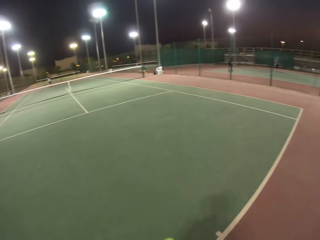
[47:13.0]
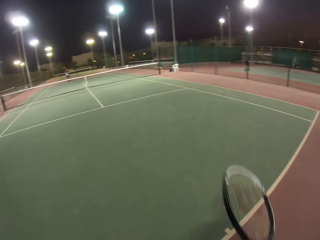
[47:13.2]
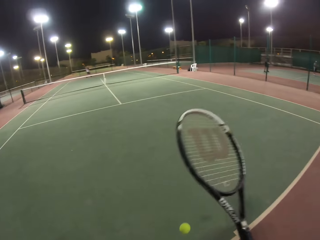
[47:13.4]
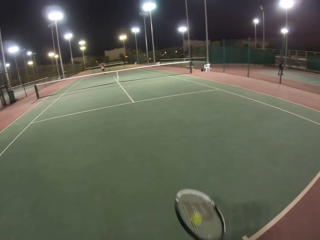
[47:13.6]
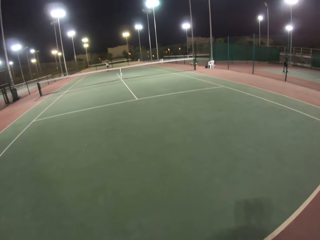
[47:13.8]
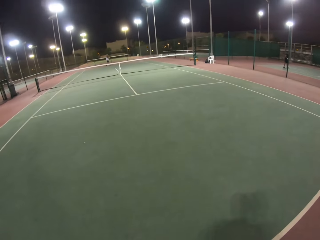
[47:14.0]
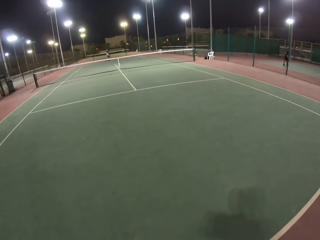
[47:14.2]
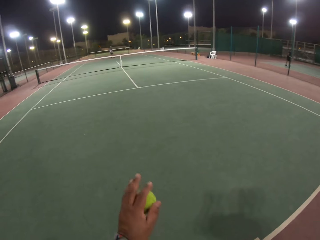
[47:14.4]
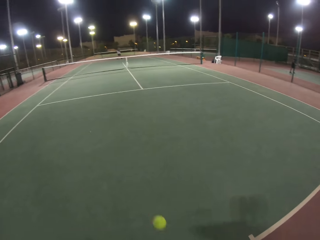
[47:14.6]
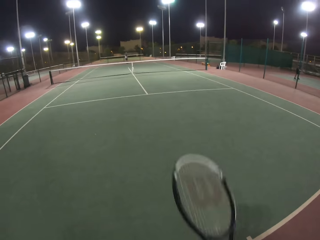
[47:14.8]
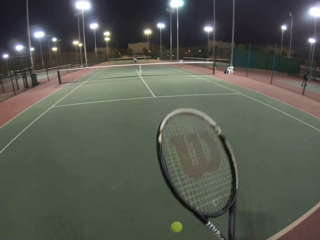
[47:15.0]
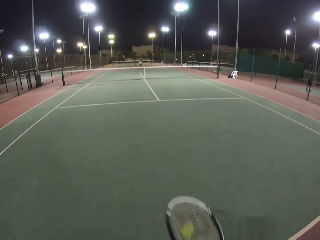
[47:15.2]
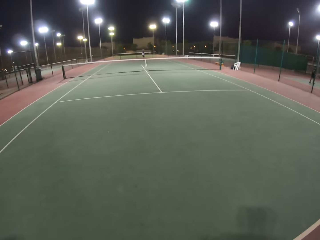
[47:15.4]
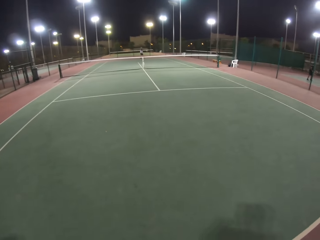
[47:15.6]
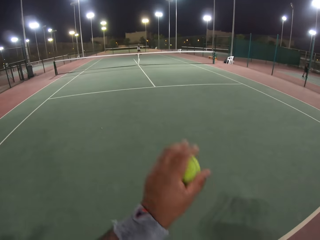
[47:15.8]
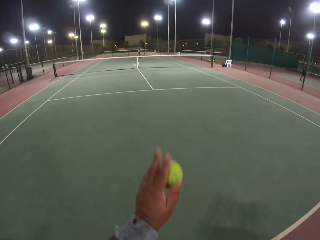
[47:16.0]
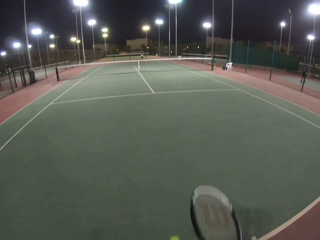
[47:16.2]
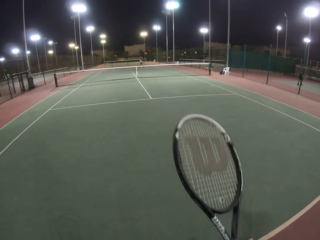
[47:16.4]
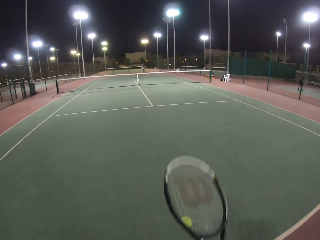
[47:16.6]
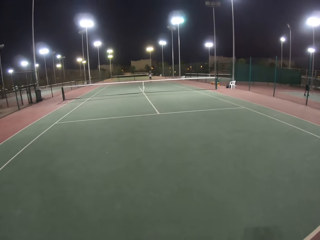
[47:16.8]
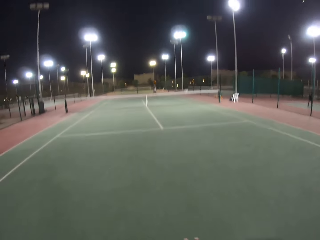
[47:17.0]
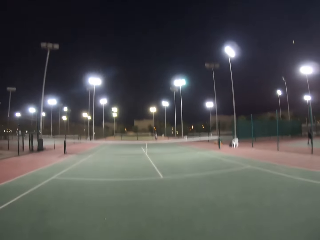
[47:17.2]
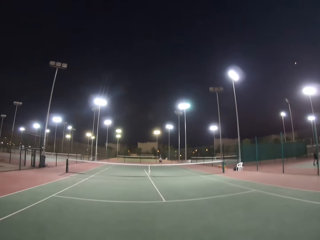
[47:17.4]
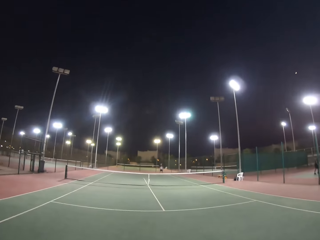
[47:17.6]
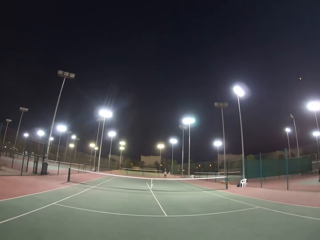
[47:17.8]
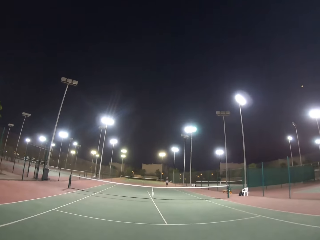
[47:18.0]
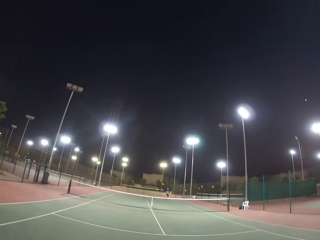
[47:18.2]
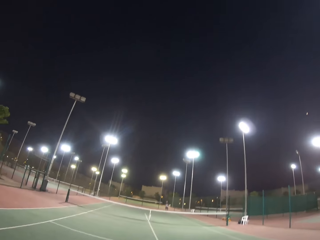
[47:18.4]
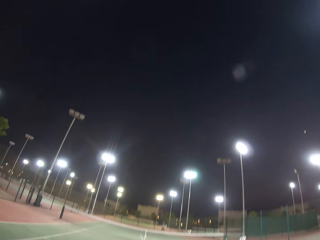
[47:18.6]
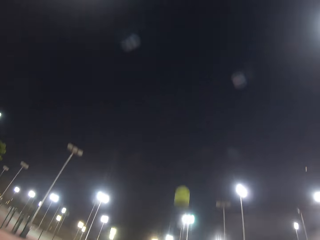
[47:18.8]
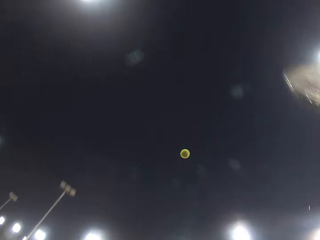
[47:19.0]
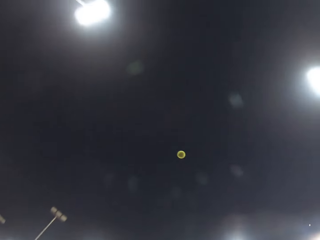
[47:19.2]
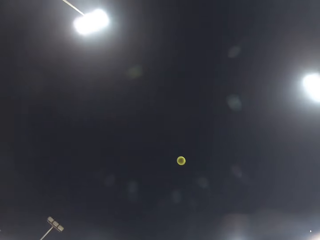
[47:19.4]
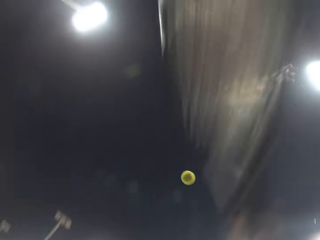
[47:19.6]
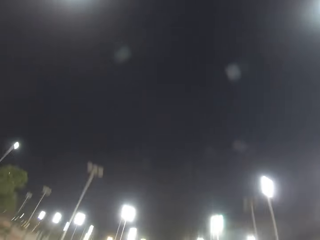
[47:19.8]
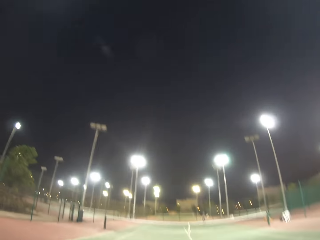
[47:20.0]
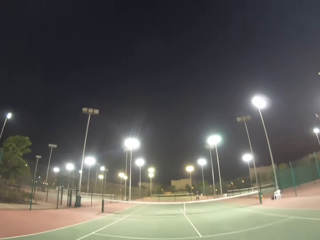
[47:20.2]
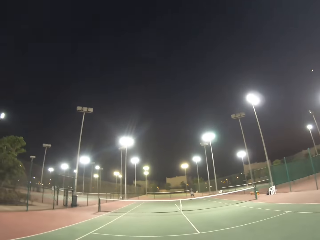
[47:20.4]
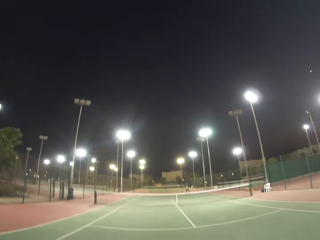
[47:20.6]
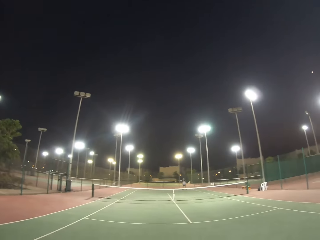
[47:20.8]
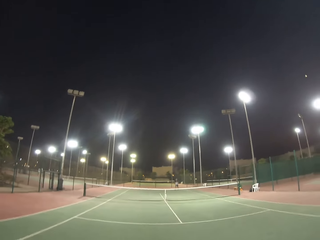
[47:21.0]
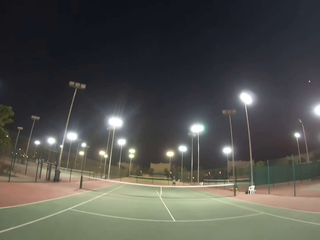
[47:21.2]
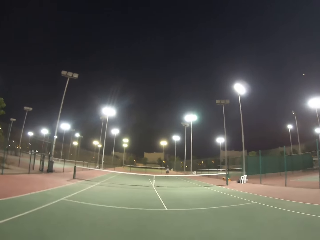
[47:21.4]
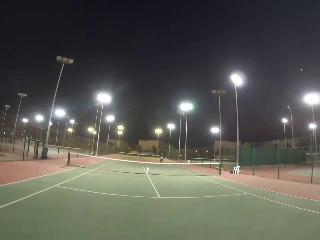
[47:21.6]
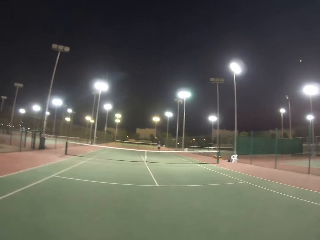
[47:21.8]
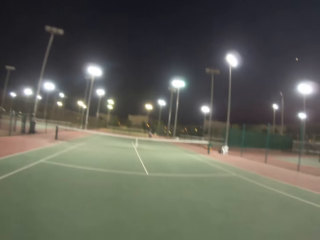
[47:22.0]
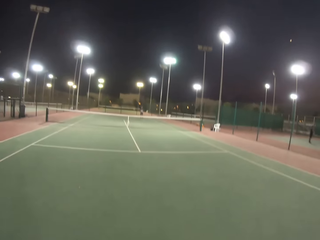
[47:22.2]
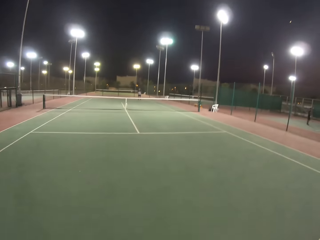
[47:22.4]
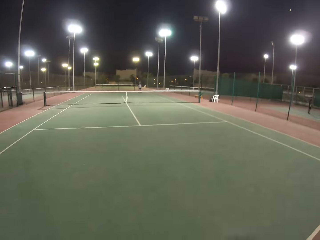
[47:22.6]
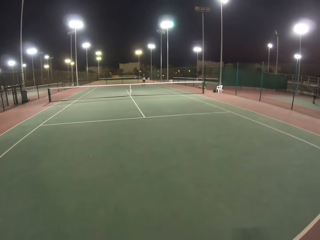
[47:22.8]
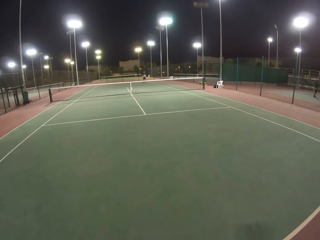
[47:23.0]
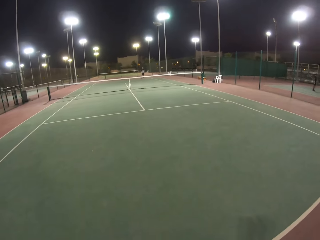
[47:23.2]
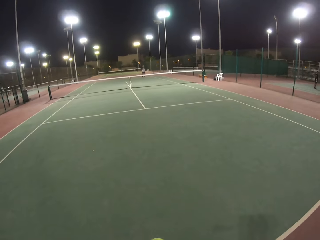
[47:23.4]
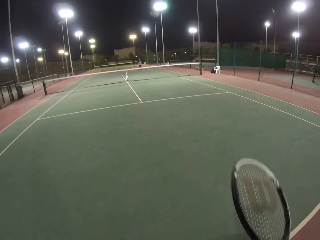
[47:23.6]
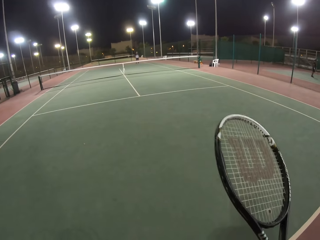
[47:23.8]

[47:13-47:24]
The camera wearer bounces a ball on the ground. They throw the ball up and hit the ball.

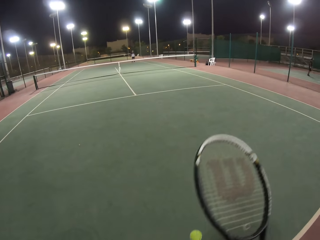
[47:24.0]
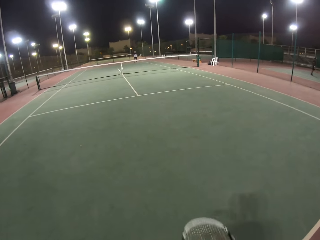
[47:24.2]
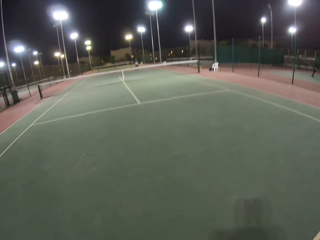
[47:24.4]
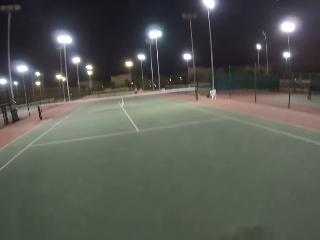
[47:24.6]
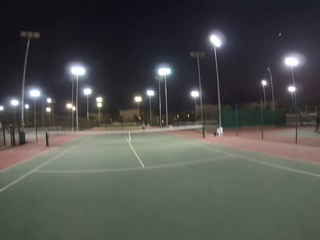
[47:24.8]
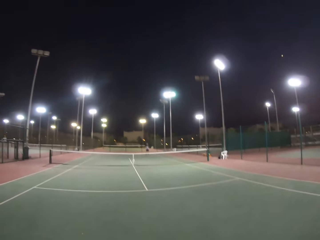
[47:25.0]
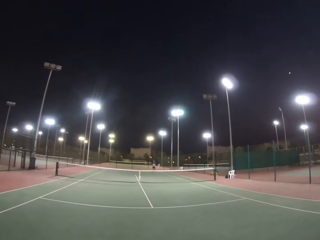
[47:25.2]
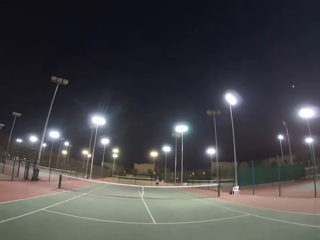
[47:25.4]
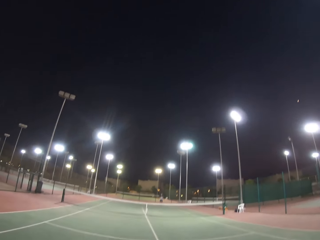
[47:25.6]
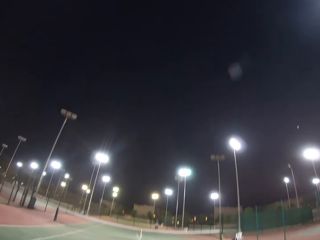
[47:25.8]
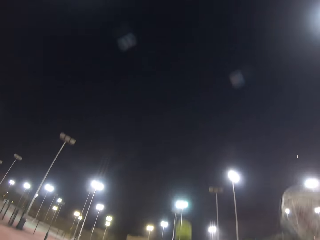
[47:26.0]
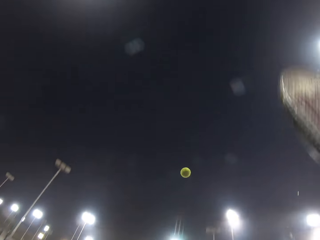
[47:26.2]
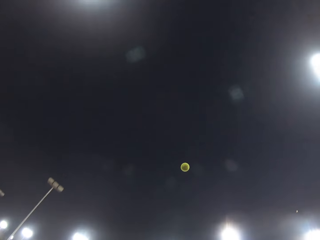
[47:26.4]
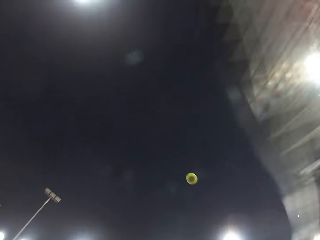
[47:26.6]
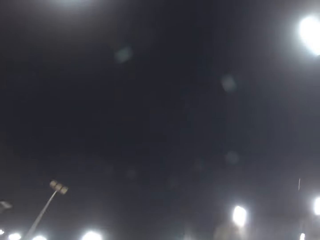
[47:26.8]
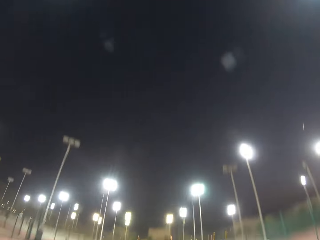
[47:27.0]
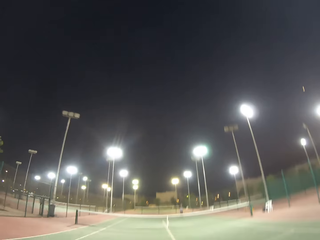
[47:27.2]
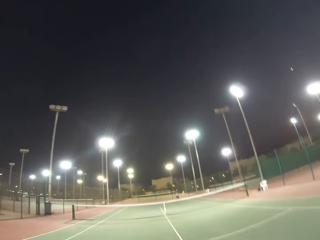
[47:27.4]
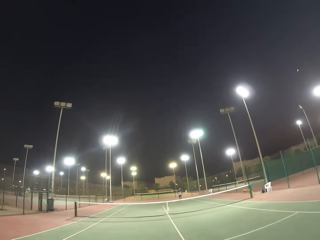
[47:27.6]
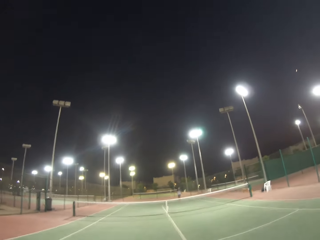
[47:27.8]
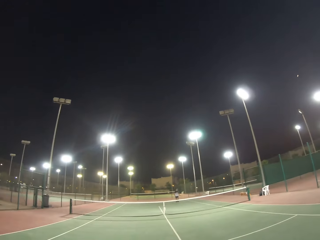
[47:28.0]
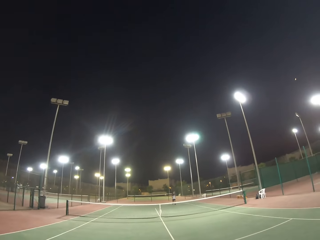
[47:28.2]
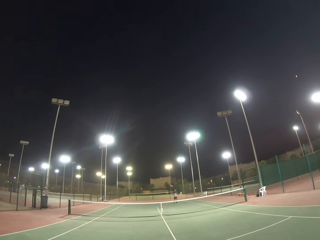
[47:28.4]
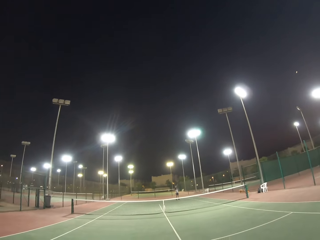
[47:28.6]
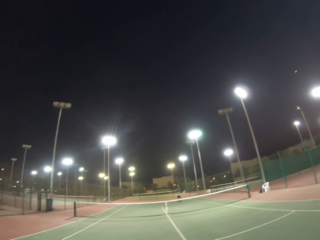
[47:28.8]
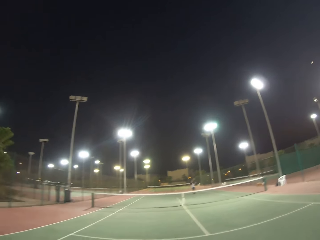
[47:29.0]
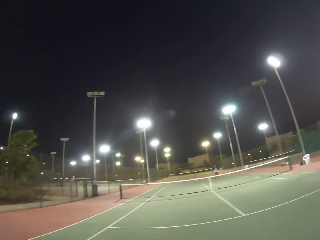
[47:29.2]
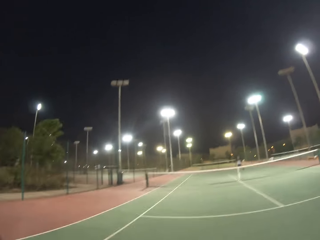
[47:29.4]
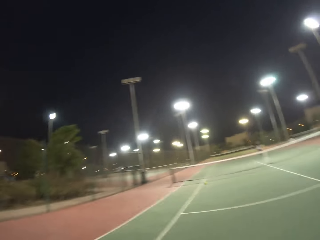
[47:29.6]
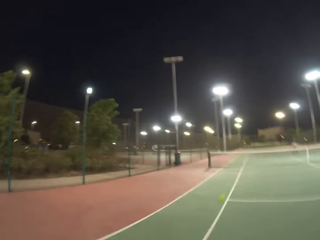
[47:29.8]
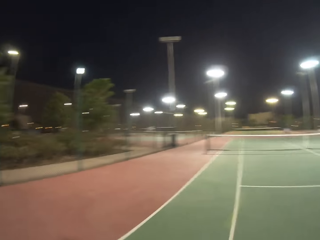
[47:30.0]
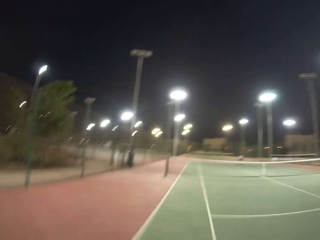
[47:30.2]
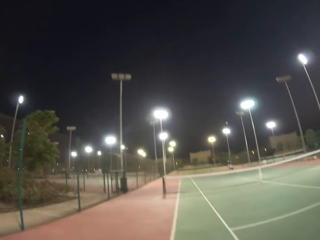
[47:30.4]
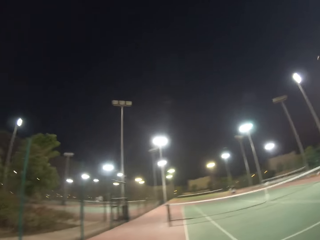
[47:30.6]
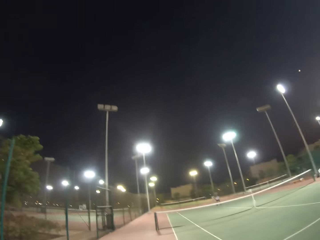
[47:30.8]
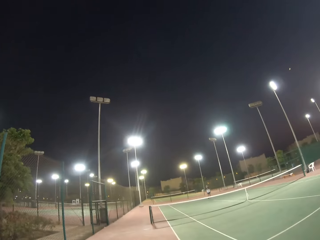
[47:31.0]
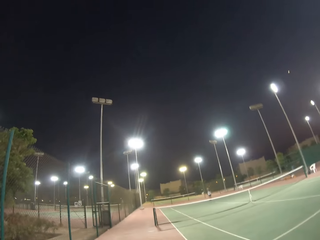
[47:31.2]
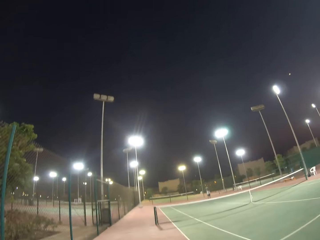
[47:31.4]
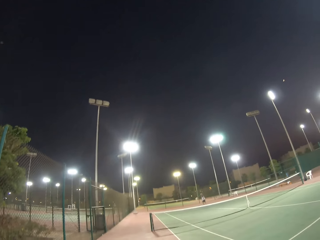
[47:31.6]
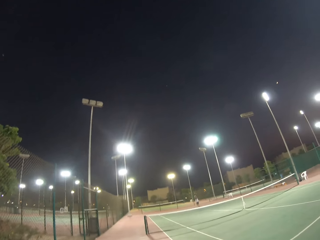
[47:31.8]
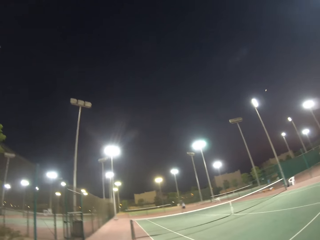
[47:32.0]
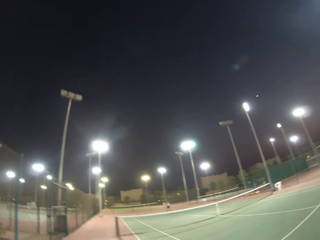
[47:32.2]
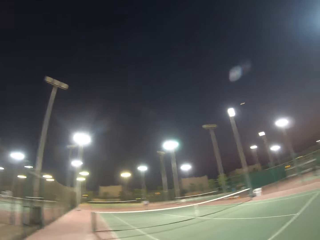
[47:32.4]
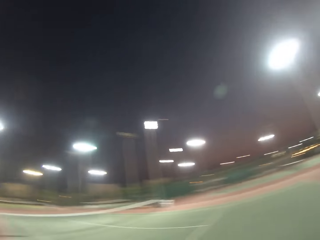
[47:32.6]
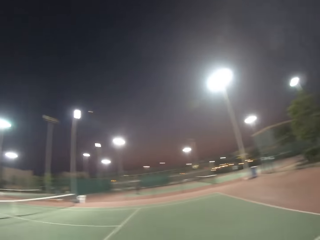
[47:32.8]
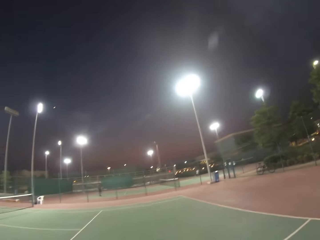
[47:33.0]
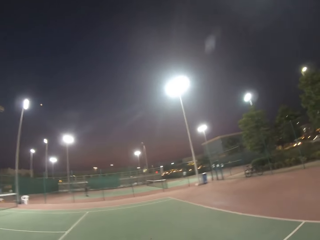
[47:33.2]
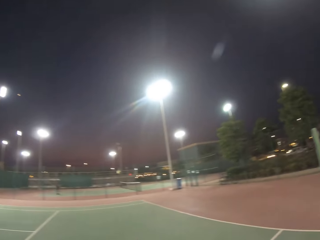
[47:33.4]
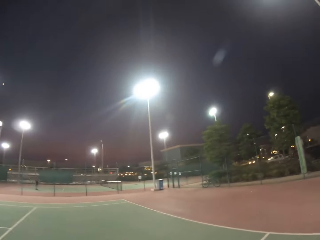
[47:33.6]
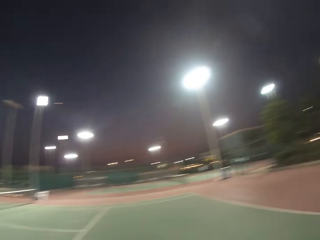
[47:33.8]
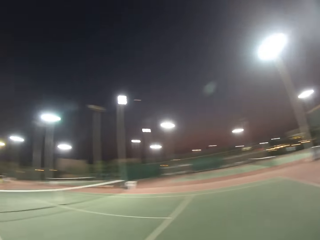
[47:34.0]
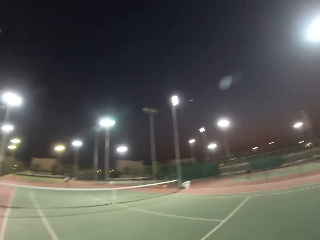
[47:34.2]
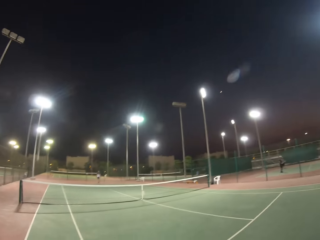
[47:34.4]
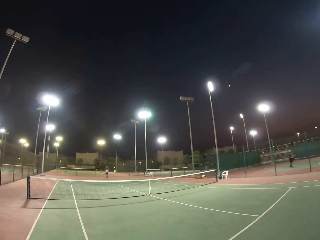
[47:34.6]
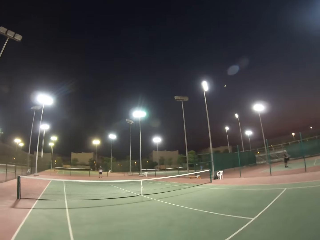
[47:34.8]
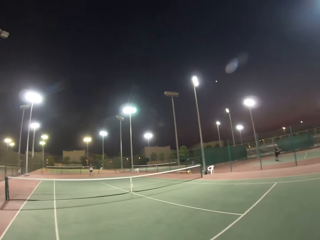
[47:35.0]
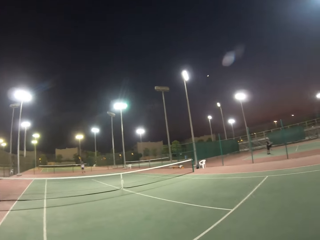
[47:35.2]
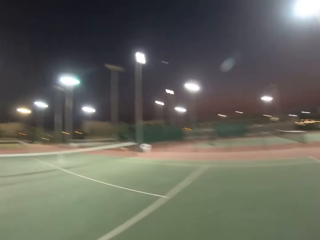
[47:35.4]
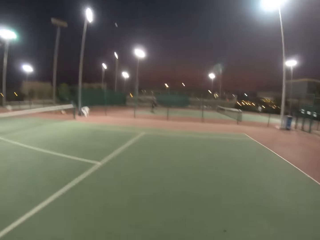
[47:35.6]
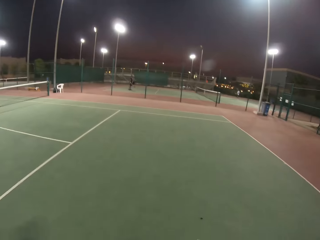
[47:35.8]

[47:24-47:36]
The camera wearer throws the ball up and hits the ball. A man hits the ball.
